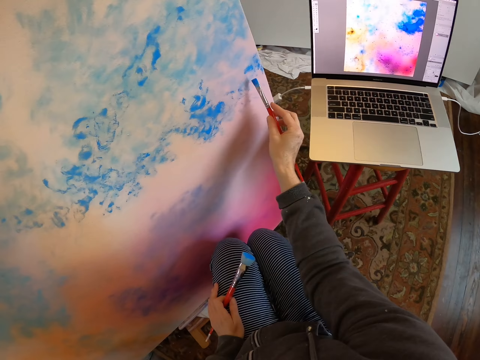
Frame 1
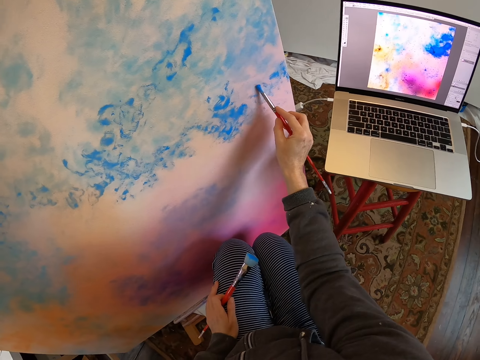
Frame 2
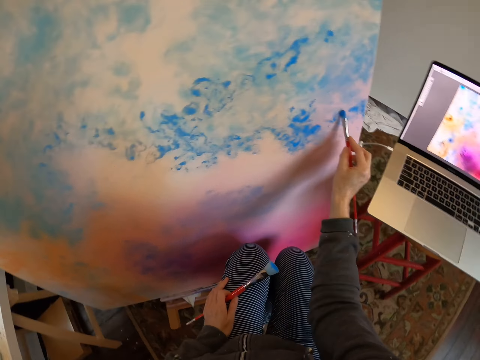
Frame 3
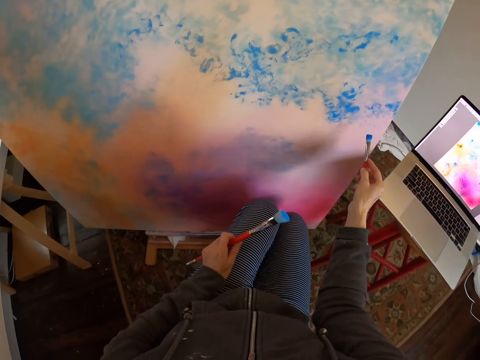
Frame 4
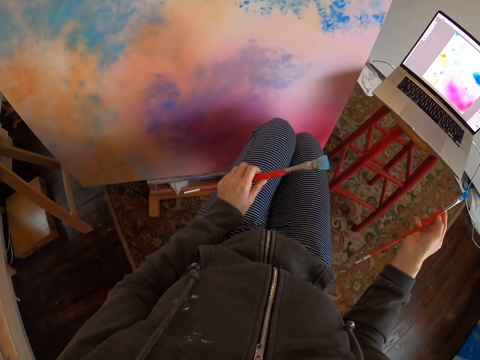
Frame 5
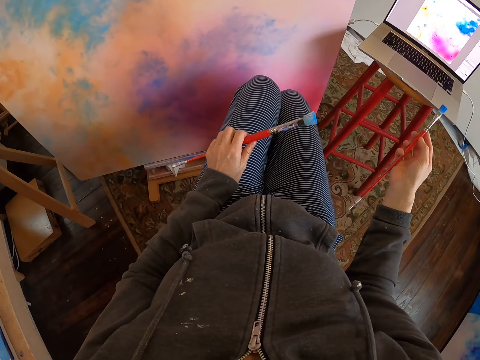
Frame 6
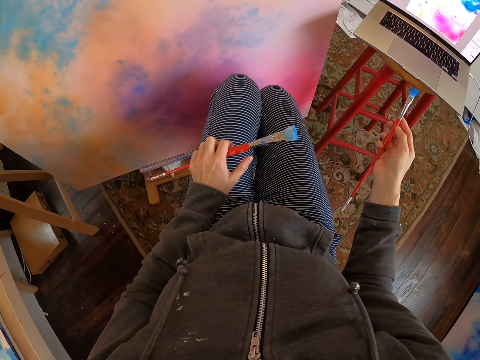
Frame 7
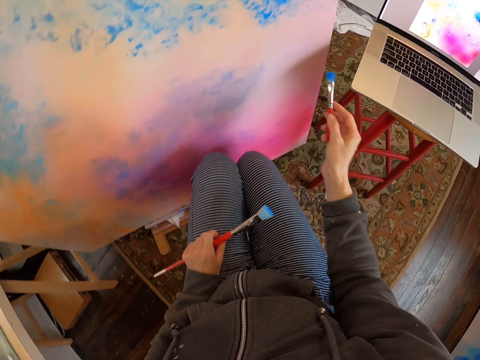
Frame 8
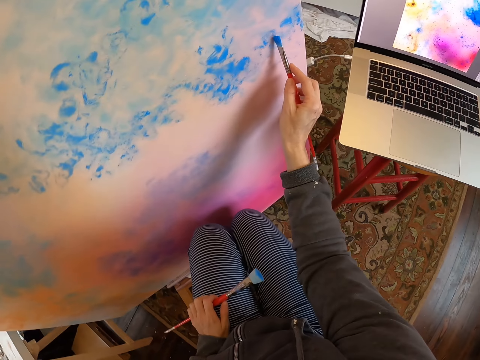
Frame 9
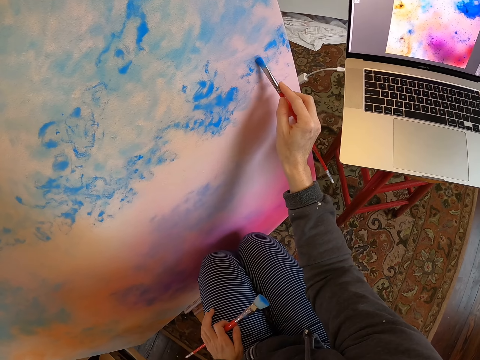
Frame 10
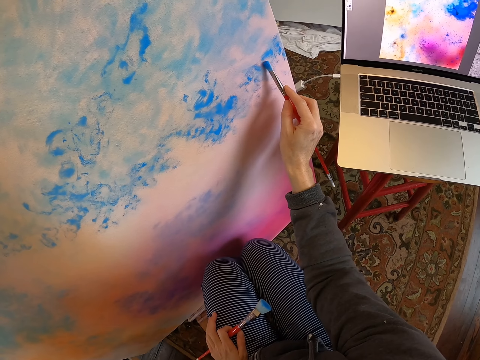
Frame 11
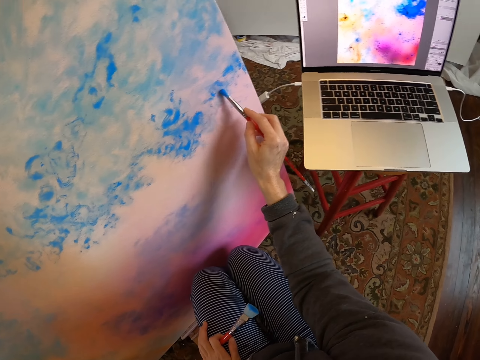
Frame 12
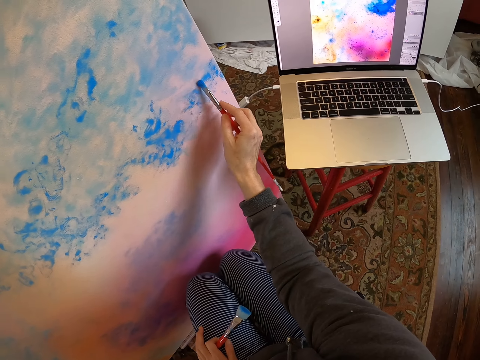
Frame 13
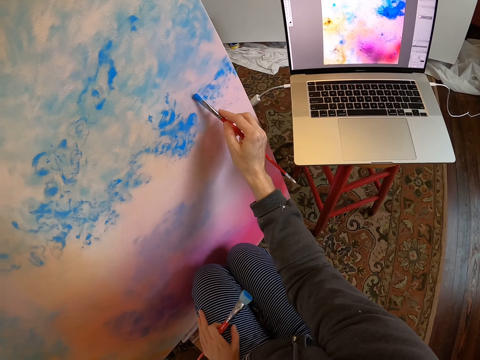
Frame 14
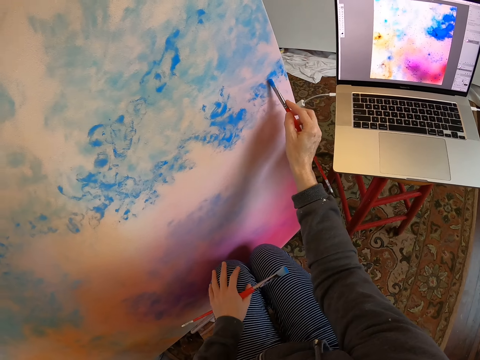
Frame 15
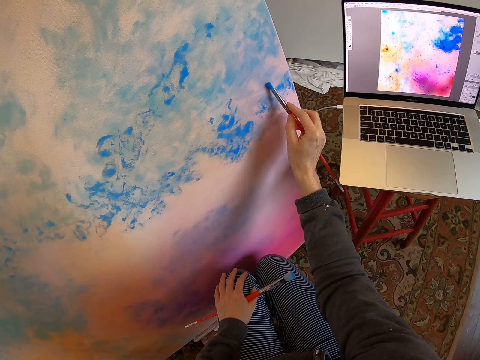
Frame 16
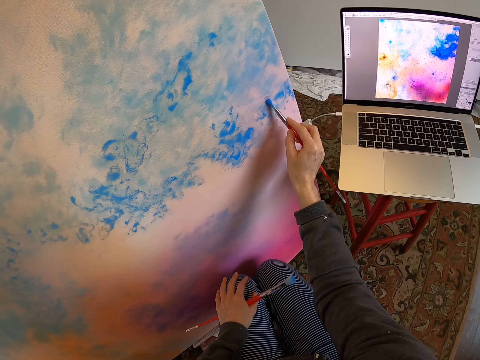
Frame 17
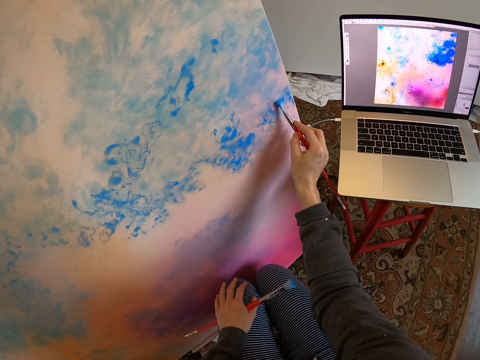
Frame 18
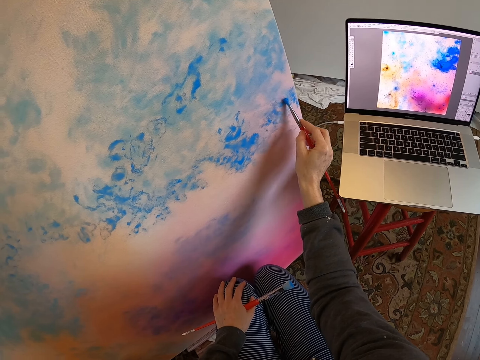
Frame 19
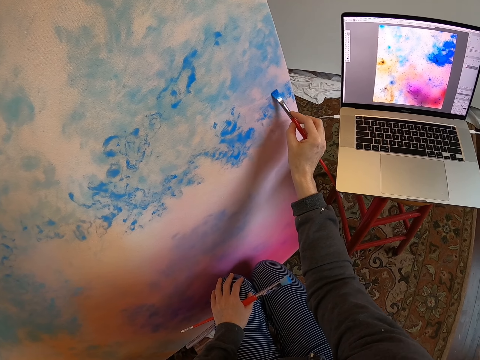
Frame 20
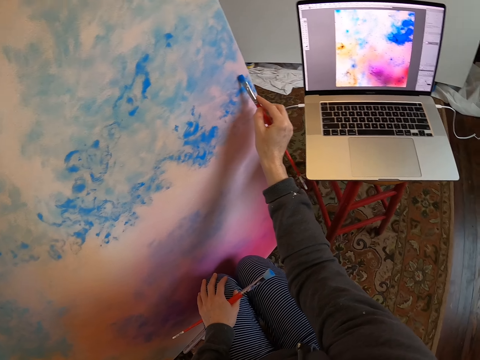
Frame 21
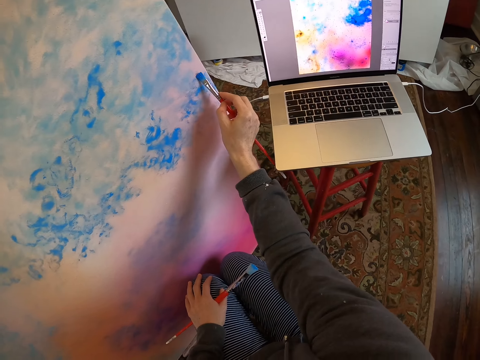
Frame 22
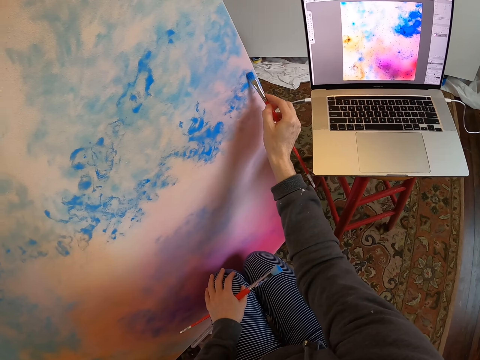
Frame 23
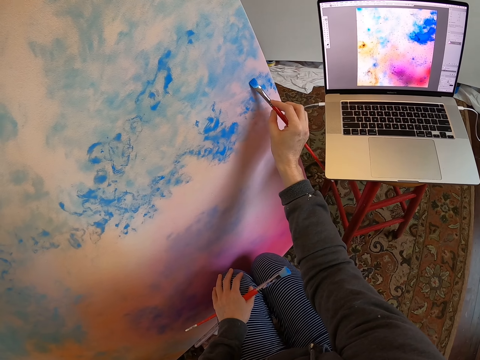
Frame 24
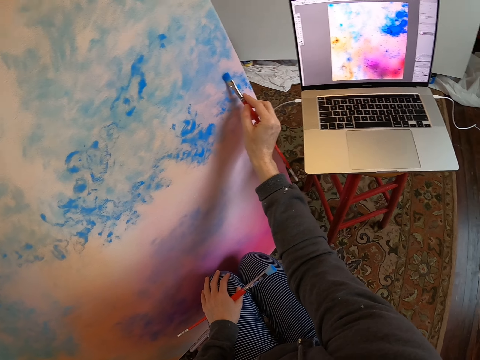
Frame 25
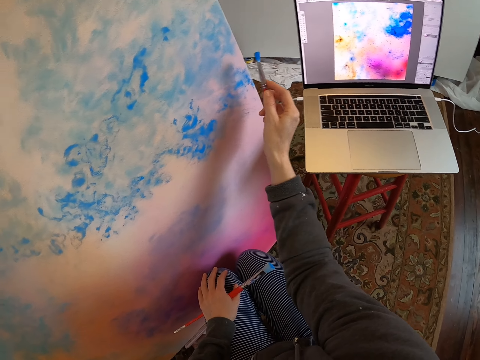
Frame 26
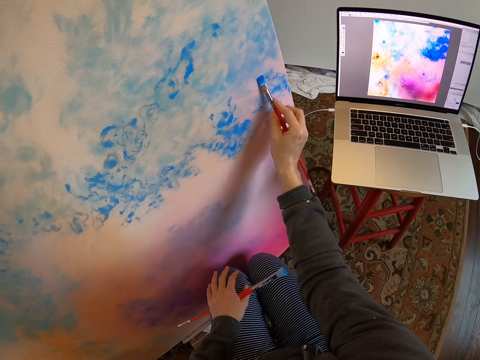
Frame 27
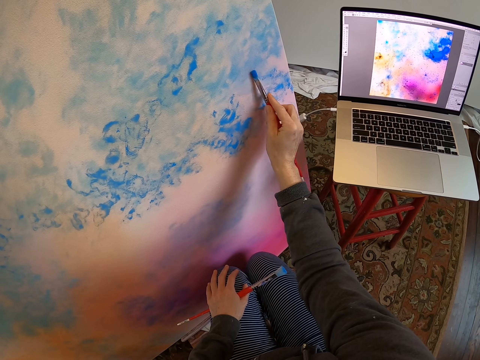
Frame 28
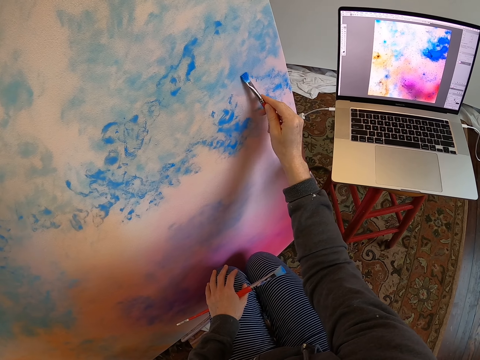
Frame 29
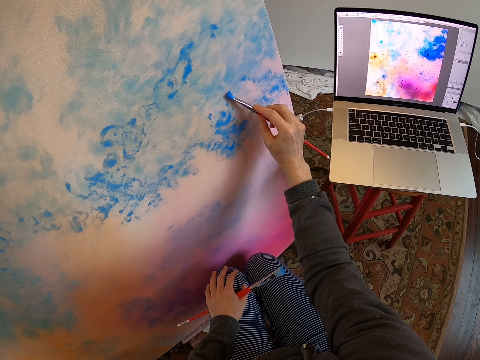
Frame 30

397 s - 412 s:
The camera wearer rotates the paint brush in the left hand. They paint.

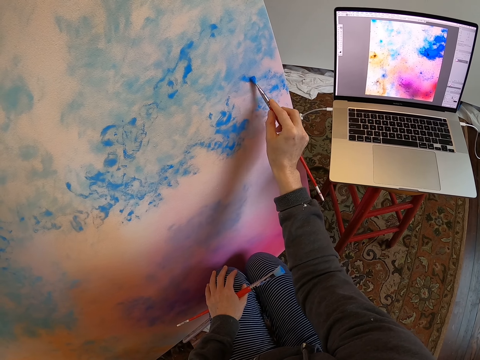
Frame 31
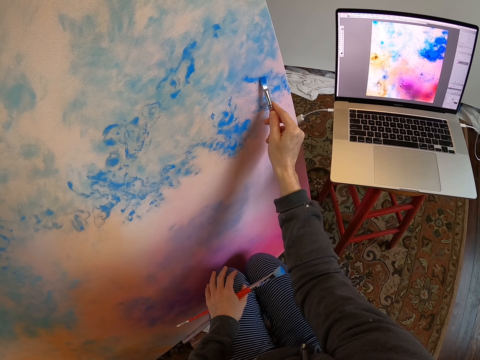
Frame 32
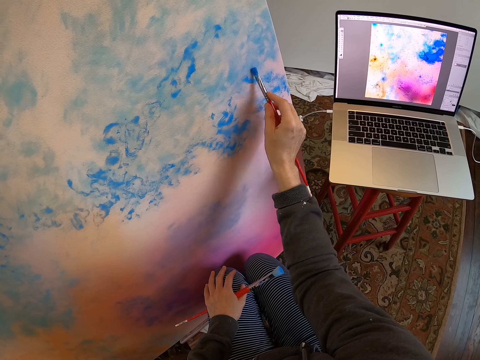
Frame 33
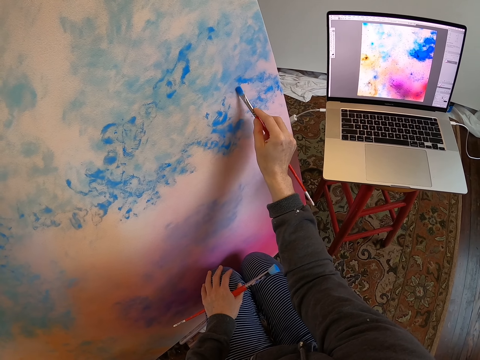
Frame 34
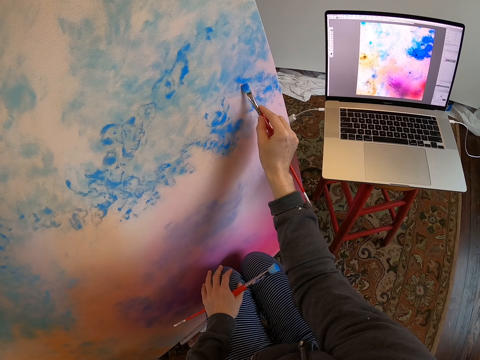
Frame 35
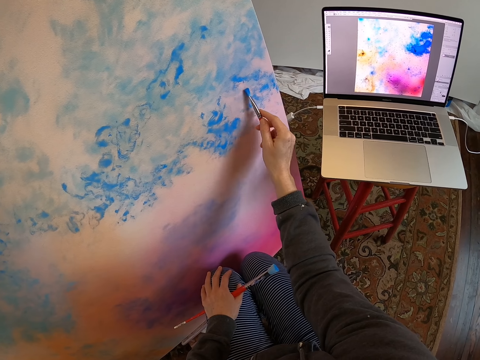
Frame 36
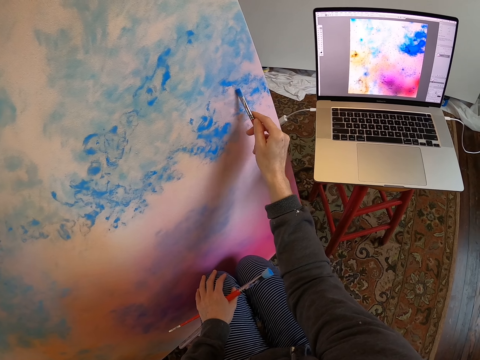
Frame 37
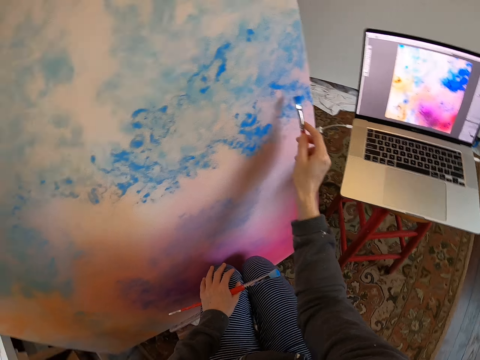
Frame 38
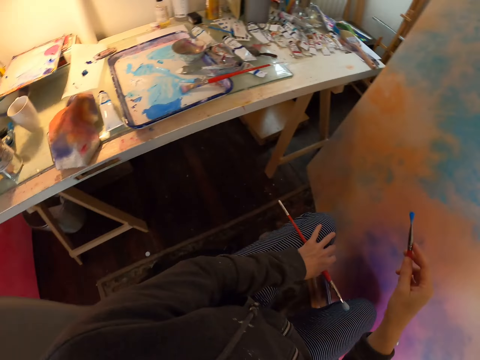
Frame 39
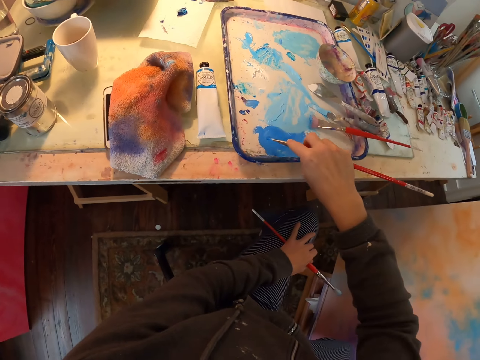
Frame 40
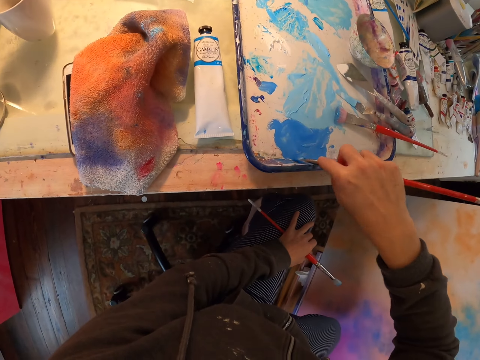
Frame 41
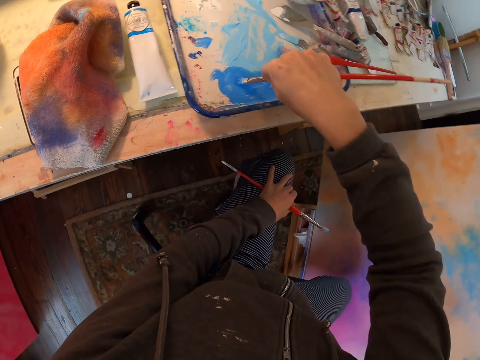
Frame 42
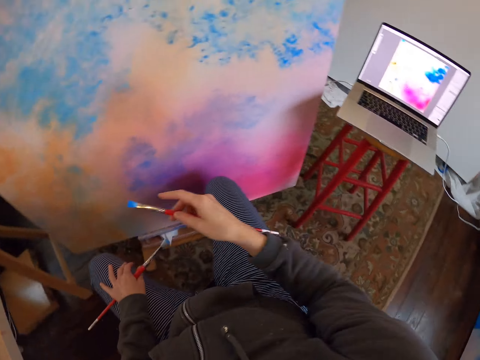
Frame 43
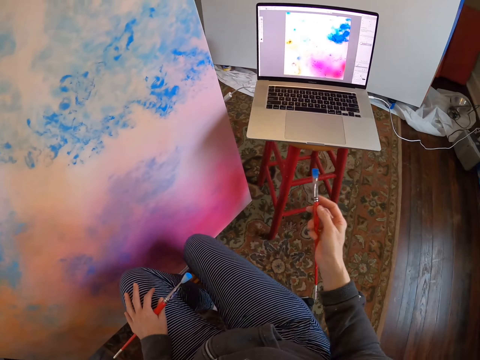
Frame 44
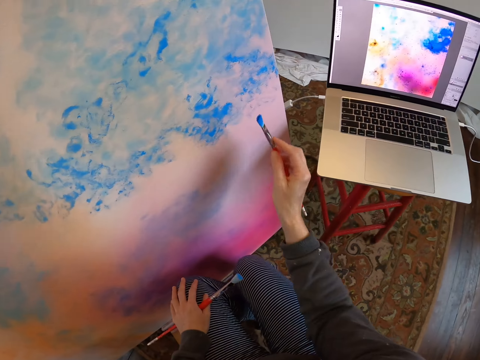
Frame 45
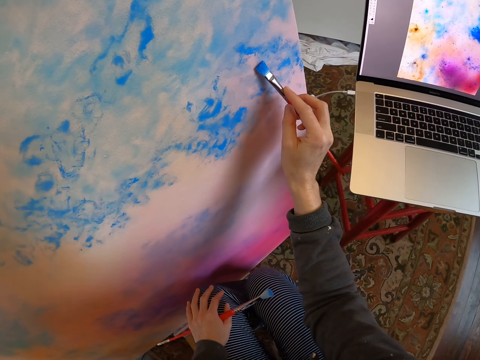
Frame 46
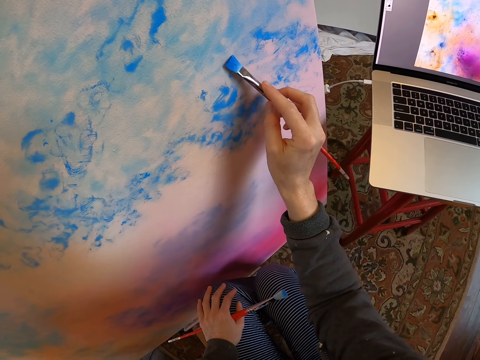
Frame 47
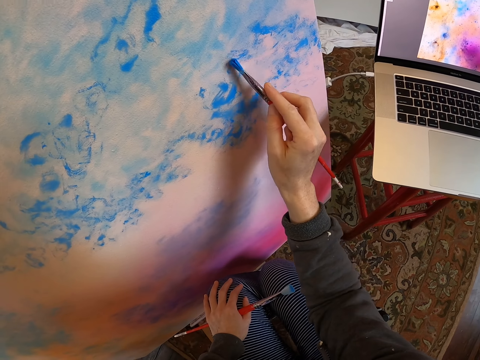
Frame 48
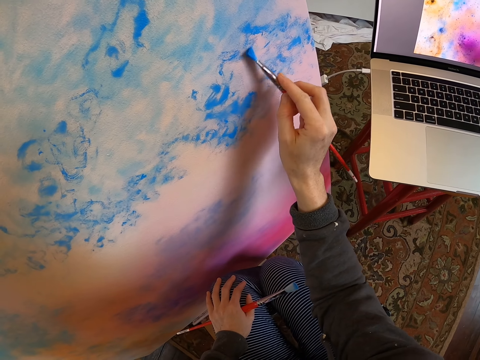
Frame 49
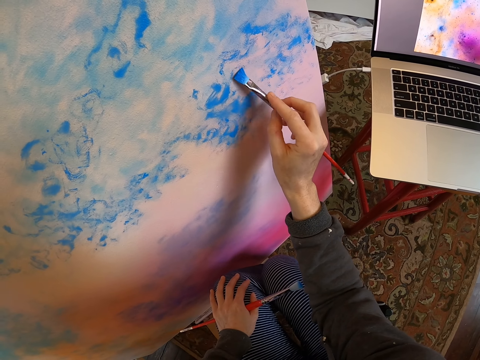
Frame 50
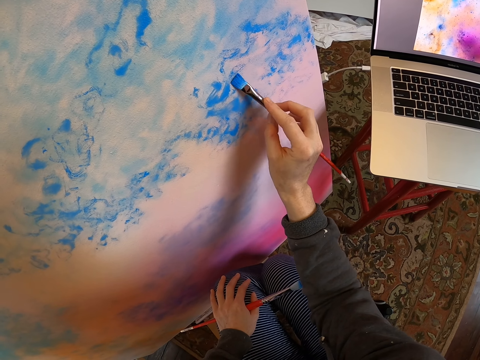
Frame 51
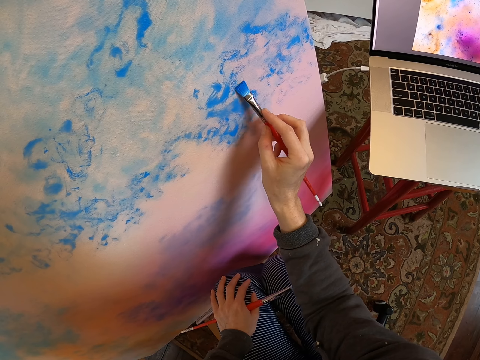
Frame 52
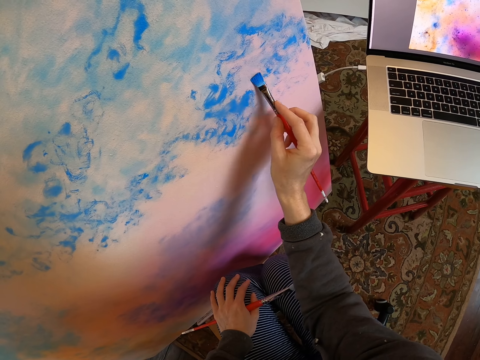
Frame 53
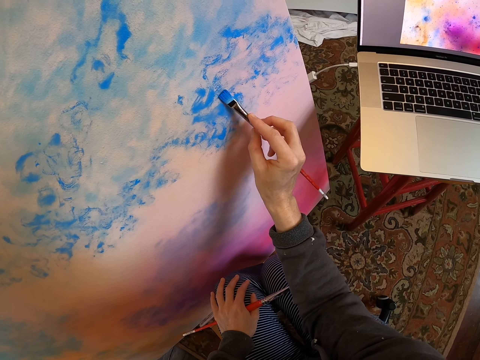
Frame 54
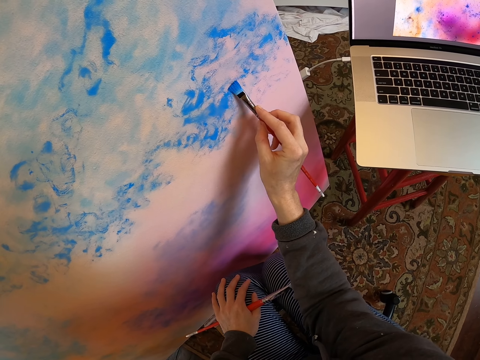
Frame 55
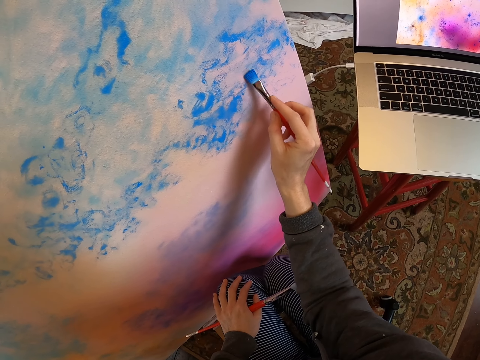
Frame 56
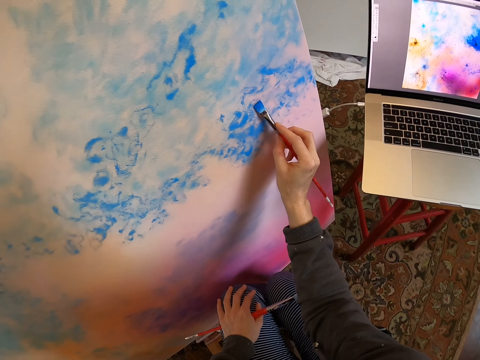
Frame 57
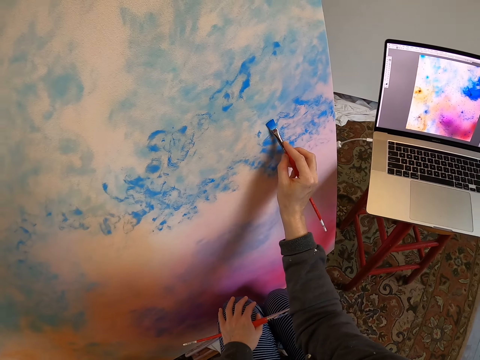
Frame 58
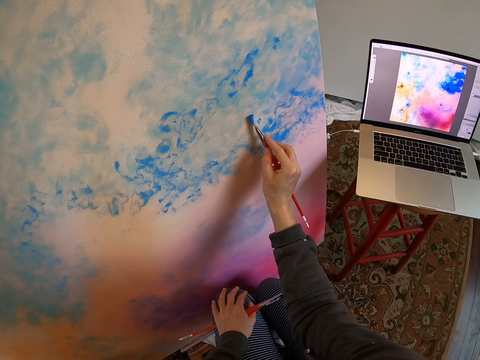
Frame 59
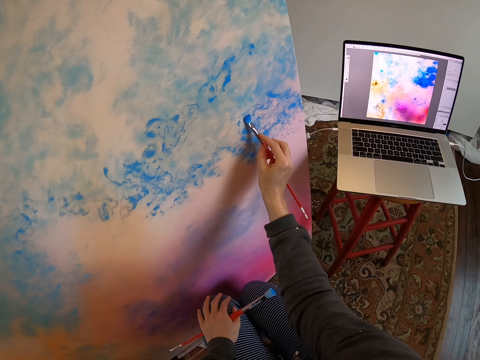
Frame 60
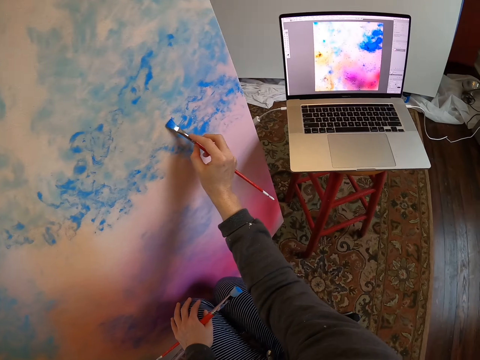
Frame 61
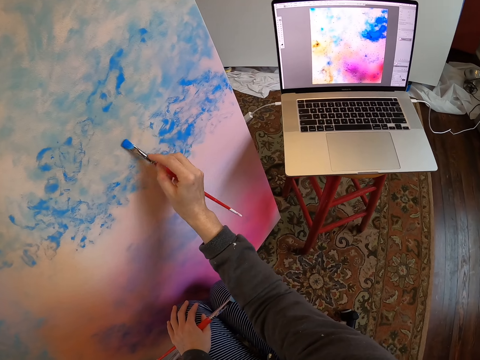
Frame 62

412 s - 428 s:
The camera wearer moves her hand. She dips the brush in the ink. She moves her hand. She paints.
